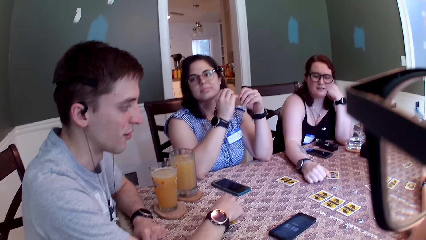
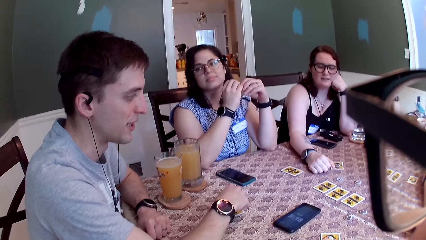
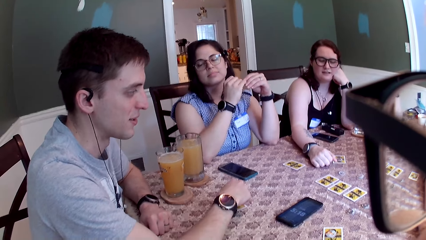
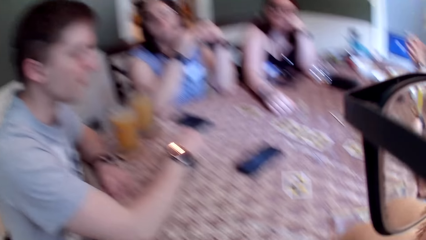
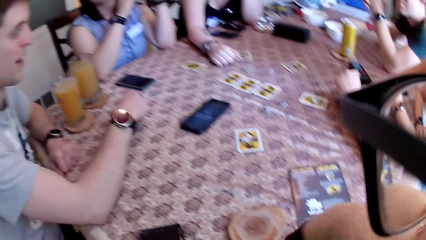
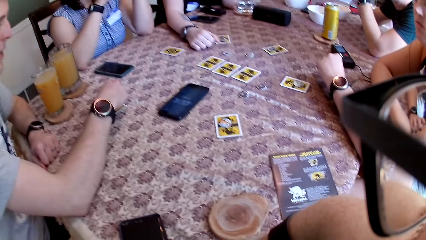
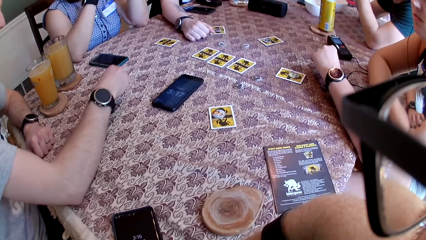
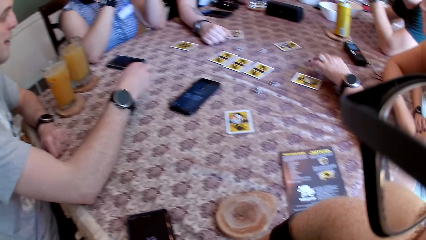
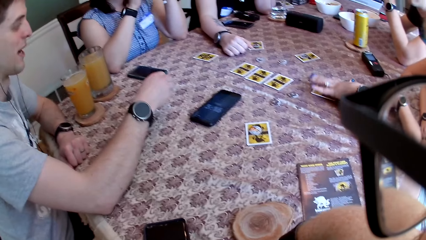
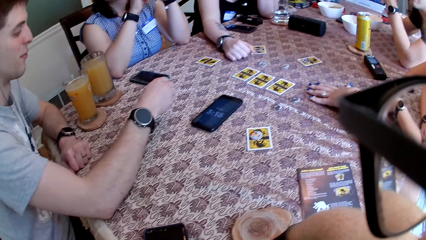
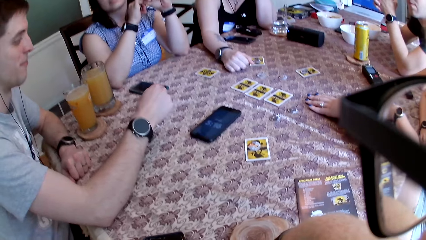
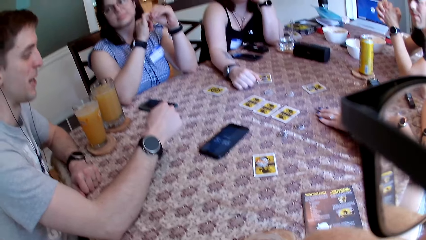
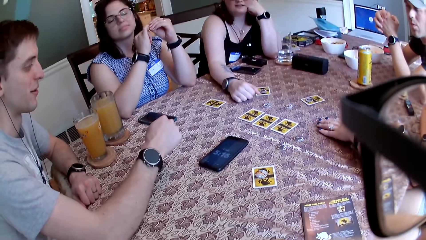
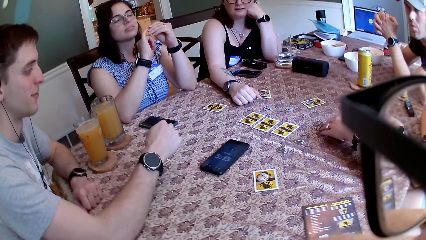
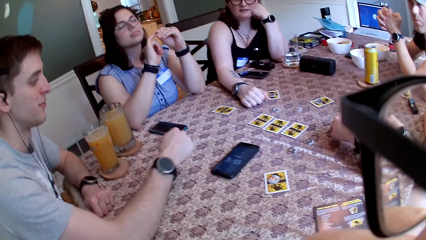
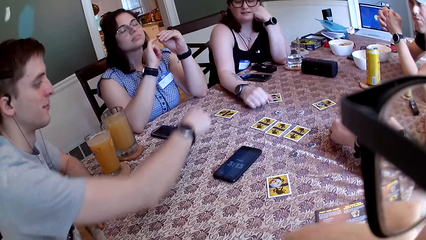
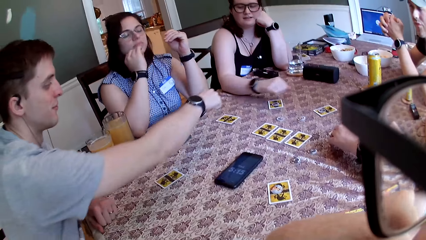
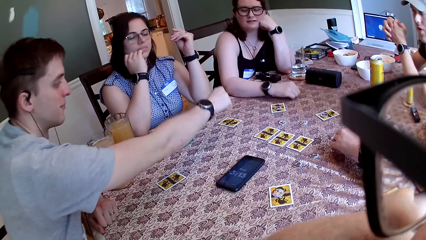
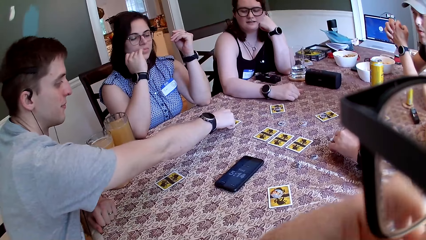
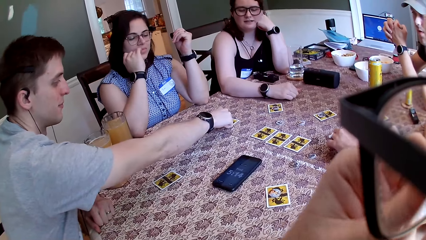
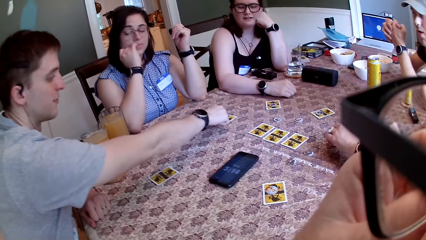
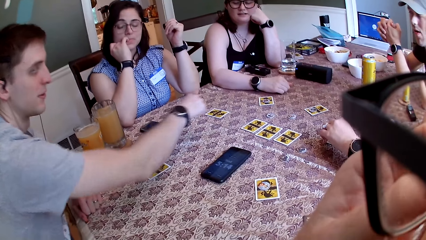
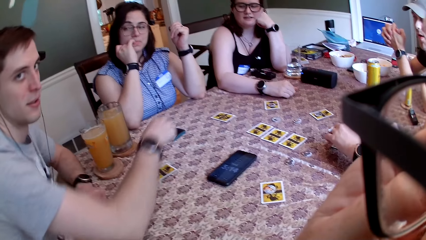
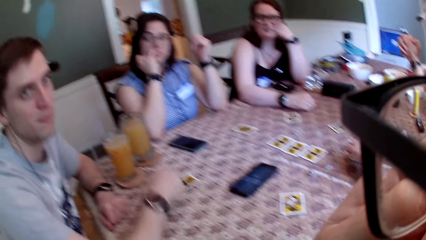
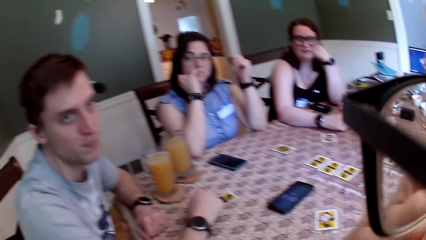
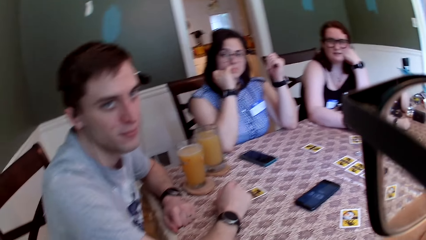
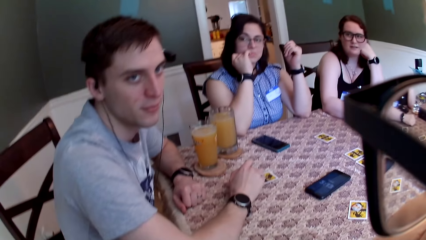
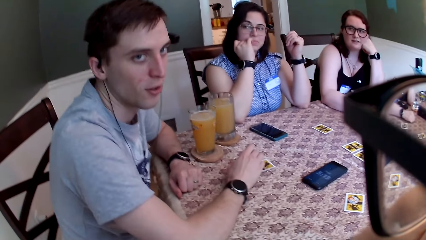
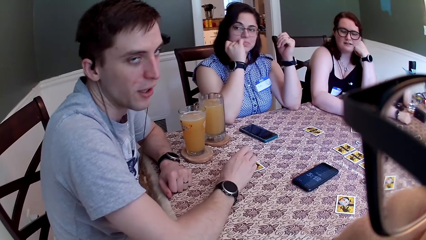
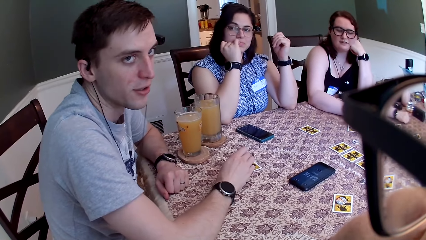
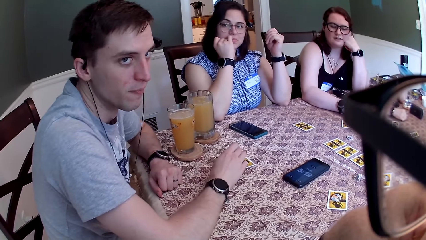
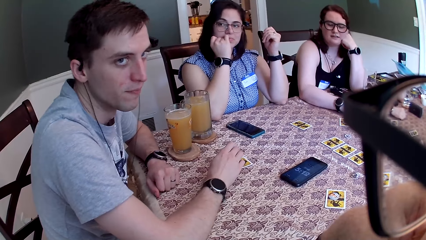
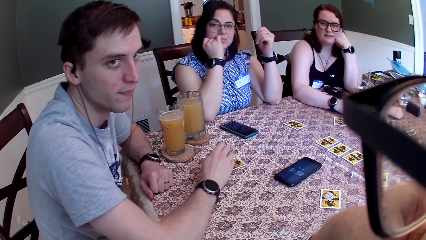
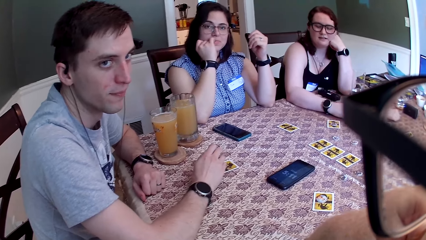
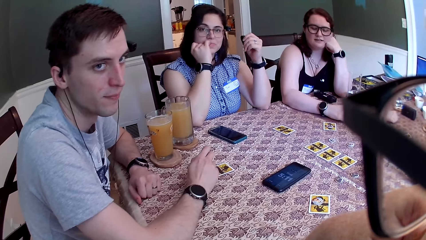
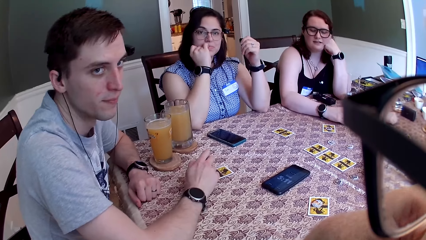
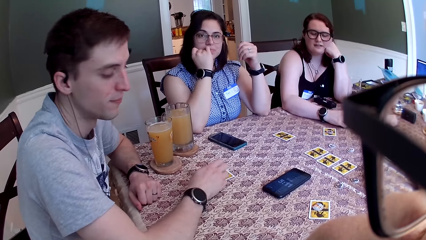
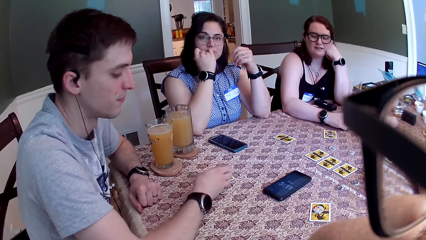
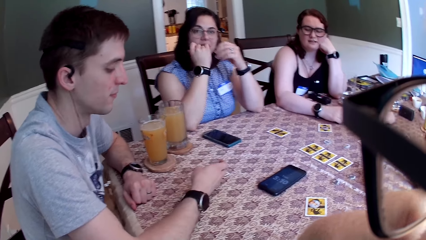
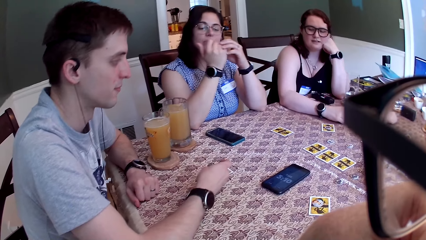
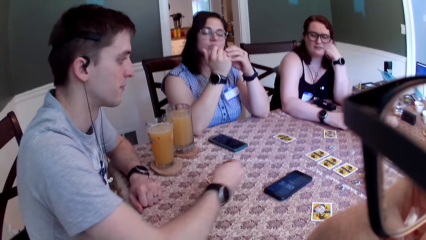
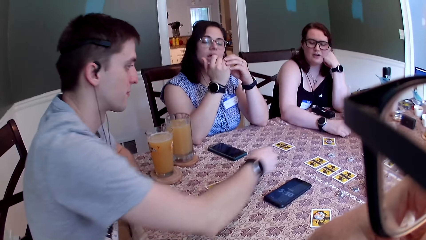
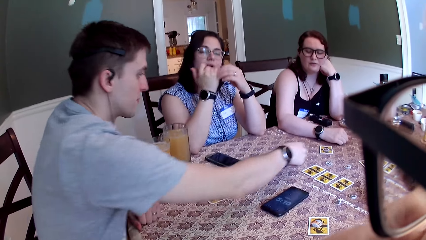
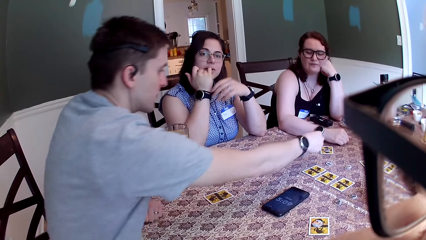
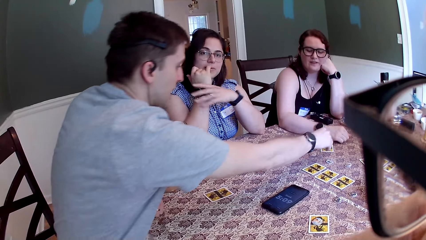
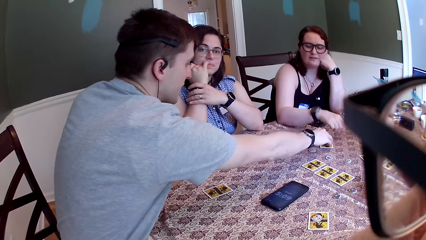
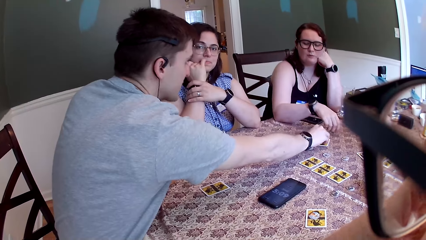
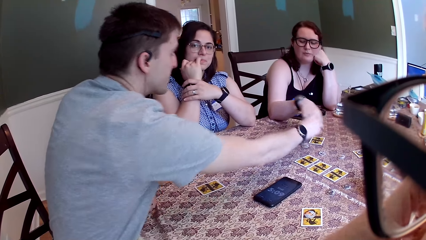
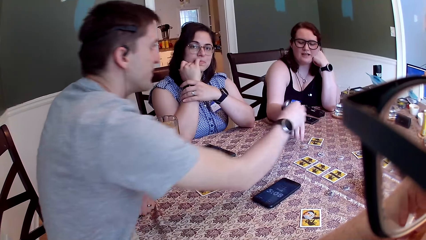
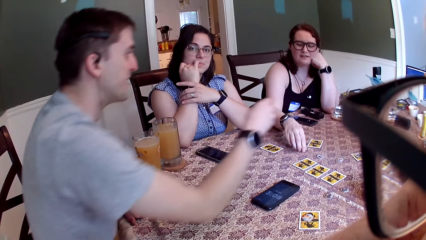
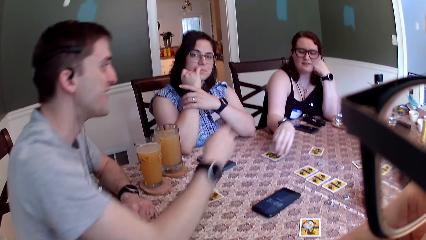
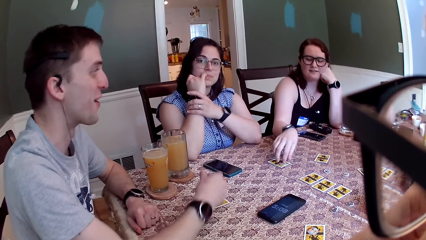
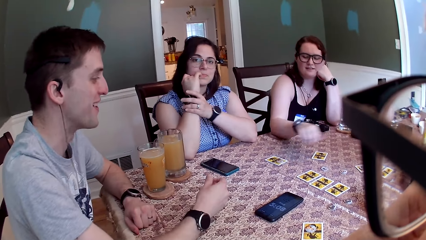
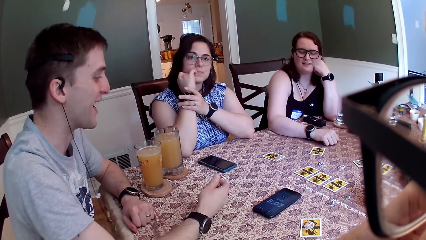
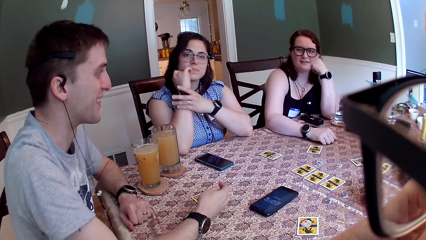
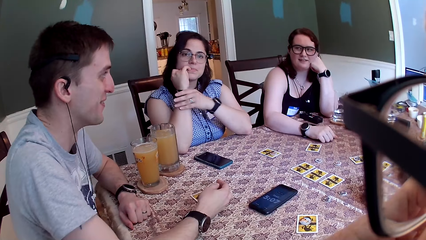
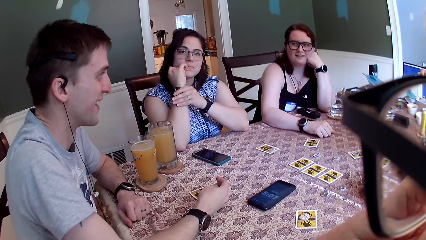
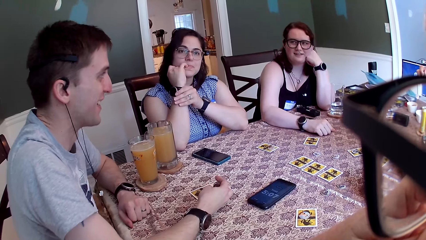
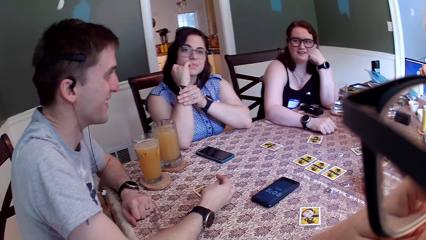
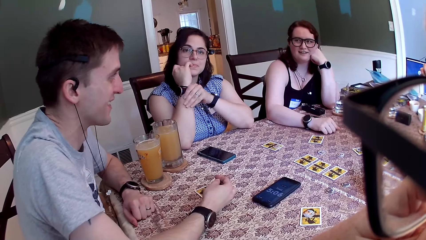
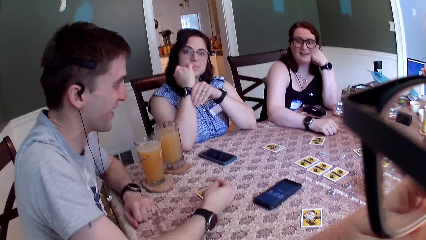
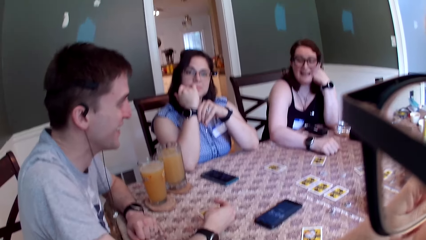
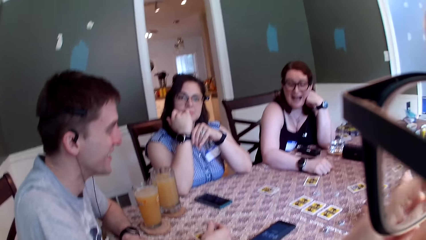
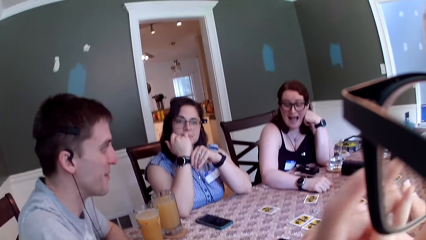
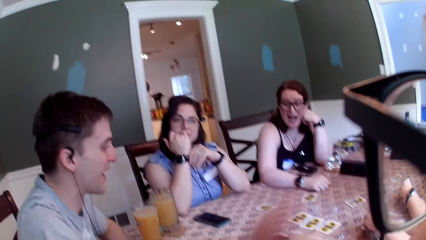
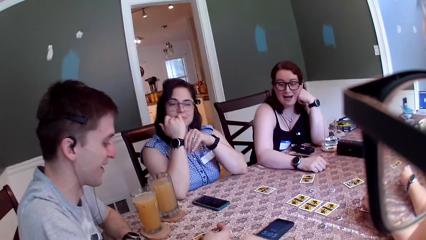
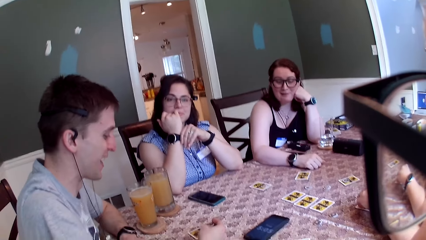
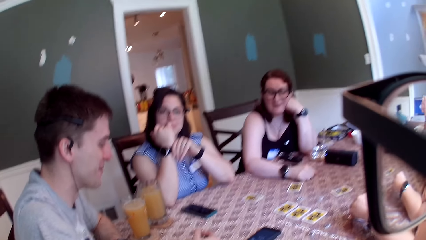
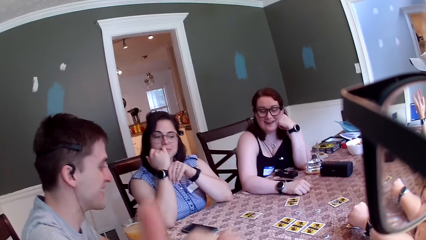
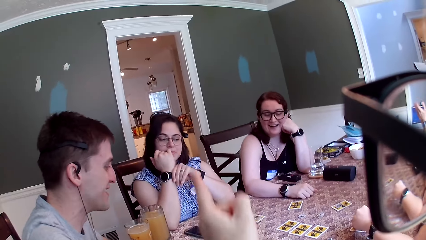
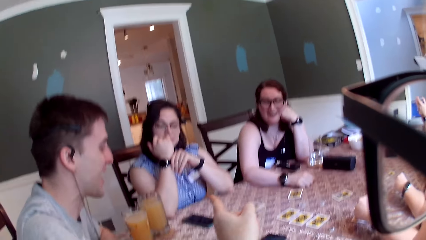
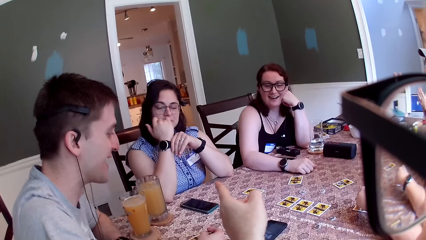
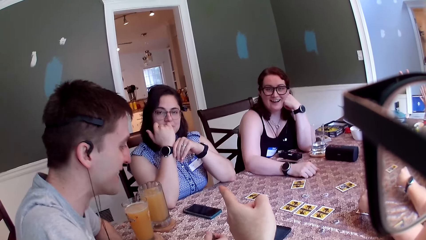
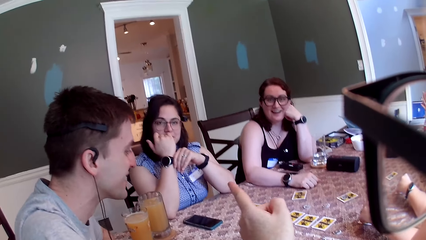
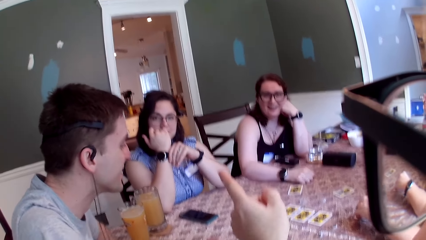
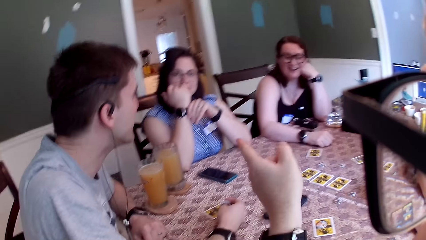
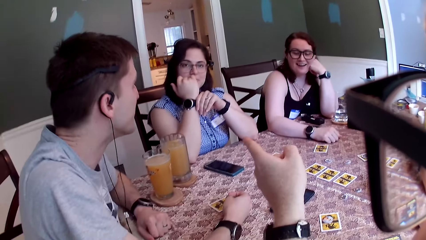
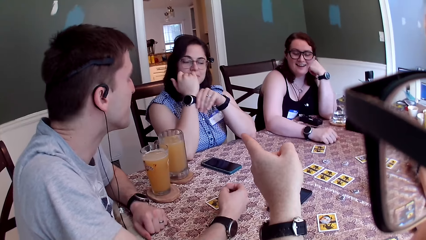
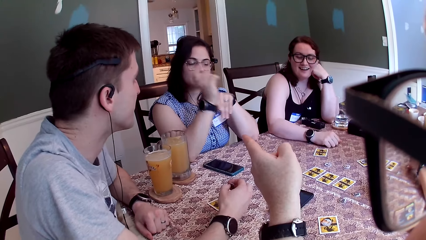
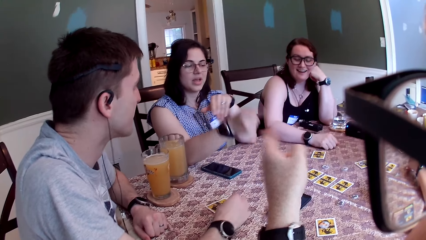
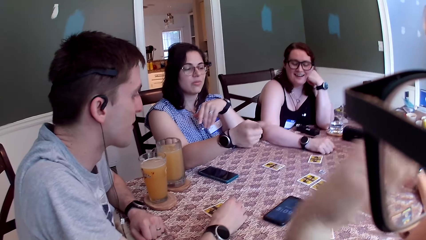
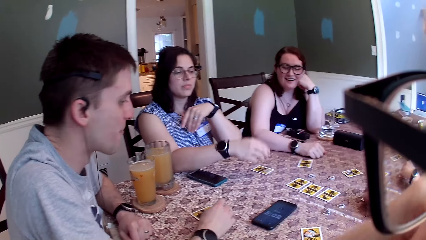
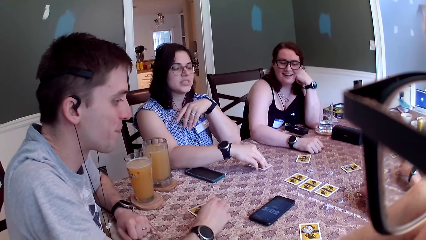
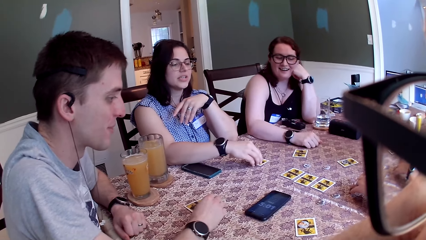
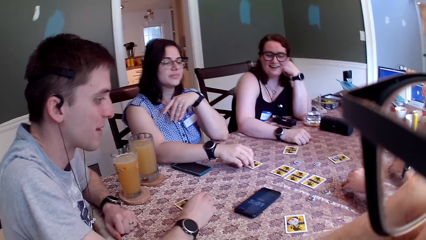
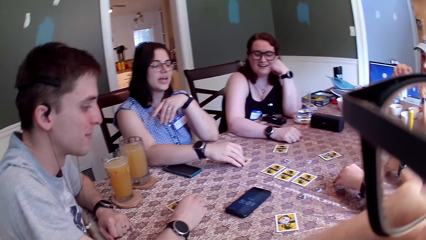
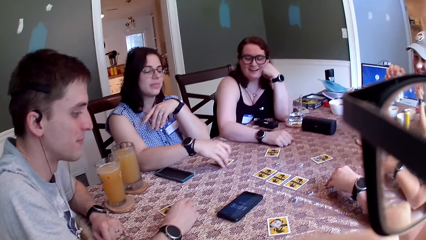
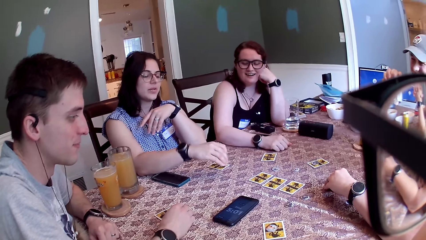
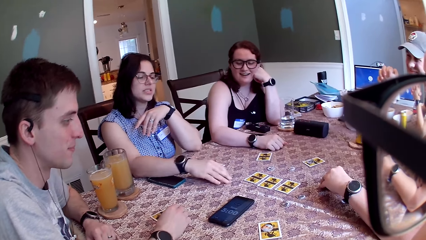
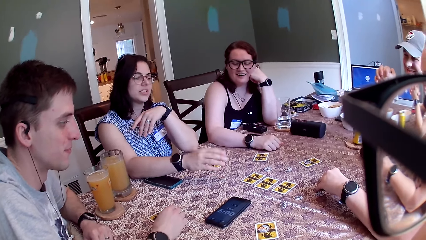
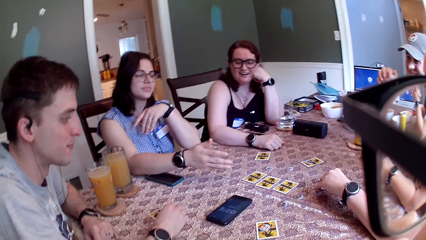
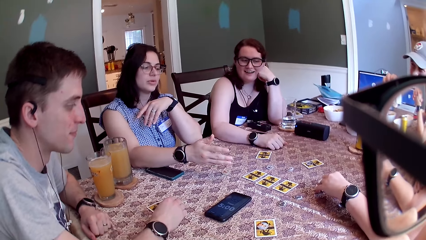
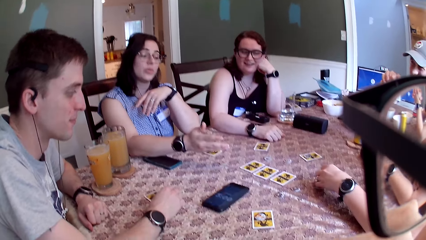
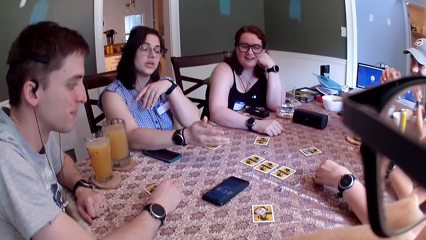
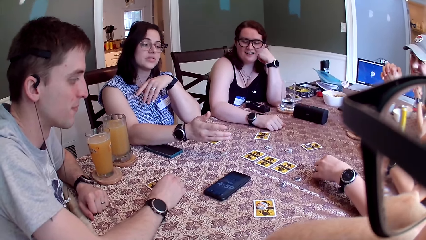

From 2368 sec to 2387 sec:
A woman spreads her left hand on a card. A man knocks on the card with his right hand. Another woman puts a finger from her right hand in her mouth. The man puts a coin on the table with his right hand and picks up the coin from the card with his right hand. A third woman picks up the coin with her right hand and puts the coin on the card with her right hand. The camera wearer points at the man with his left hand. He raises his hand up. The man hits the table with his right hand. The second woman points at the first woman with her right hand, shifts the card with her right hand, and hits the table with her right hand.
